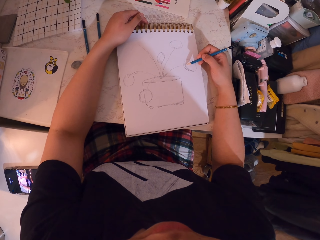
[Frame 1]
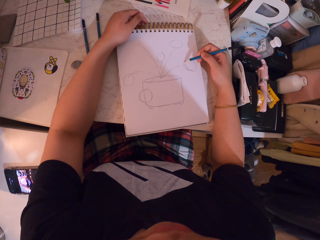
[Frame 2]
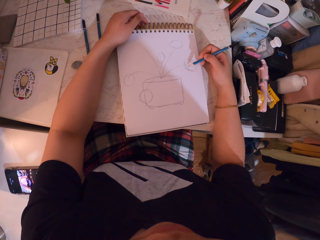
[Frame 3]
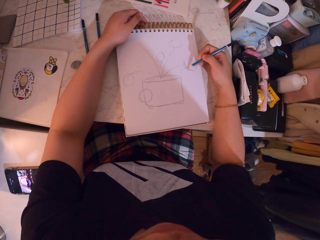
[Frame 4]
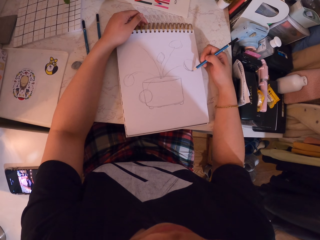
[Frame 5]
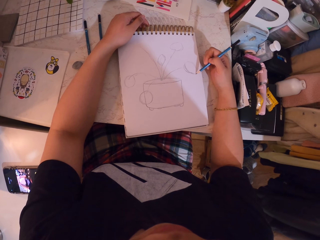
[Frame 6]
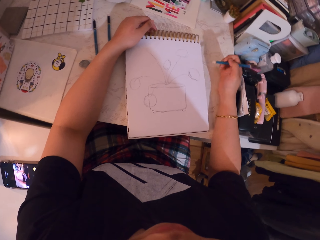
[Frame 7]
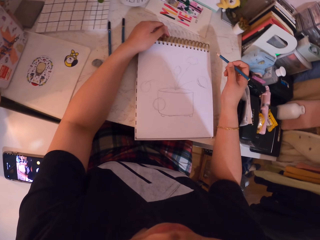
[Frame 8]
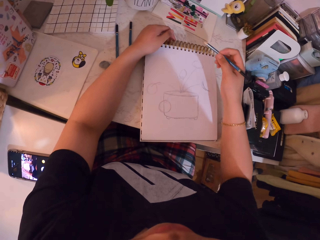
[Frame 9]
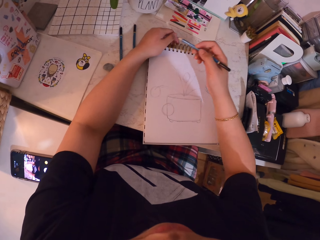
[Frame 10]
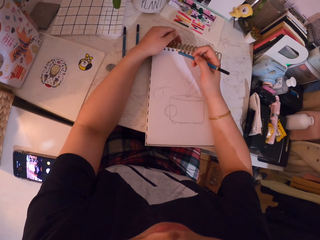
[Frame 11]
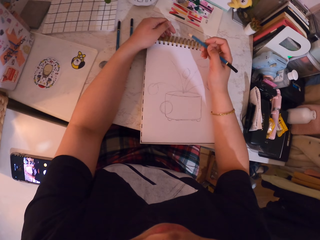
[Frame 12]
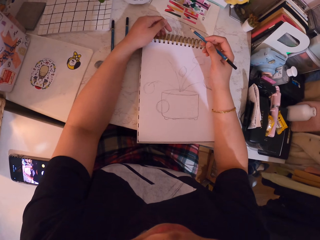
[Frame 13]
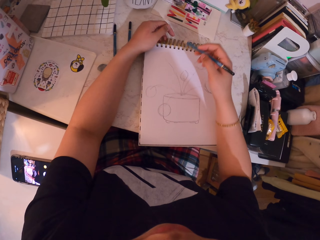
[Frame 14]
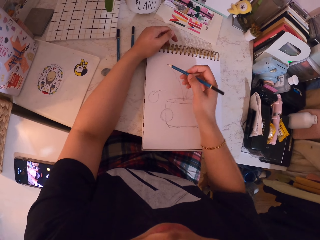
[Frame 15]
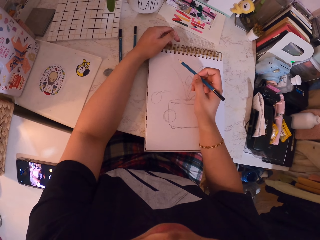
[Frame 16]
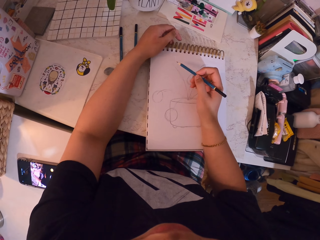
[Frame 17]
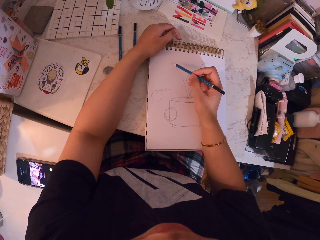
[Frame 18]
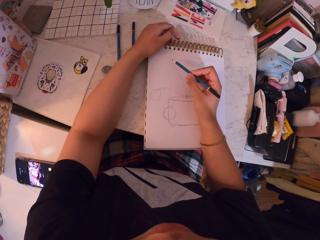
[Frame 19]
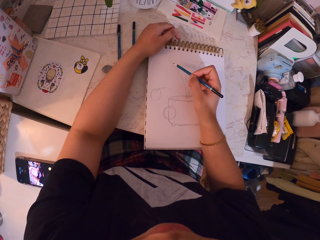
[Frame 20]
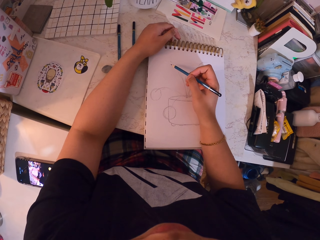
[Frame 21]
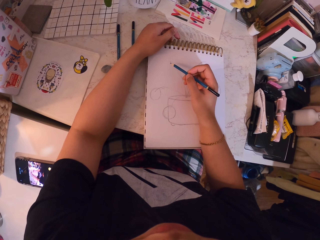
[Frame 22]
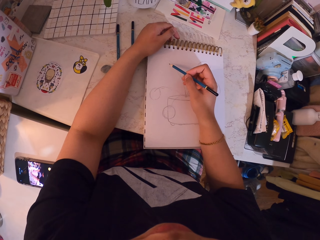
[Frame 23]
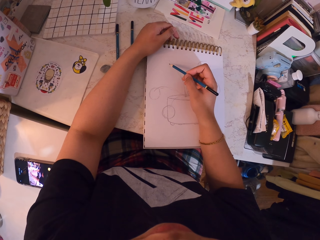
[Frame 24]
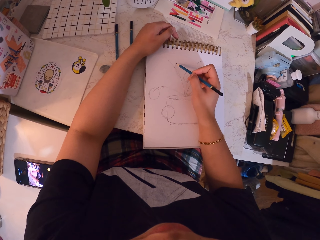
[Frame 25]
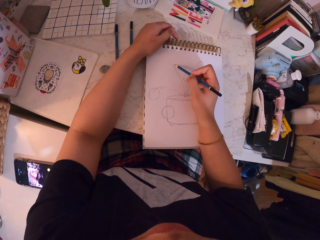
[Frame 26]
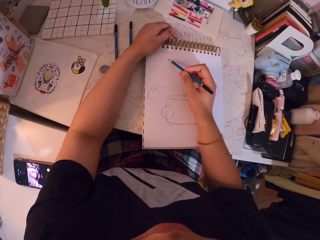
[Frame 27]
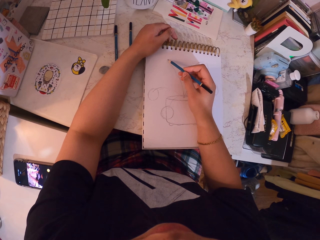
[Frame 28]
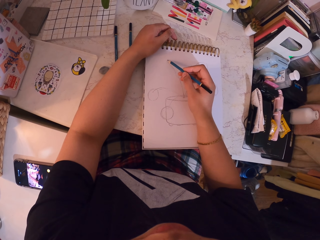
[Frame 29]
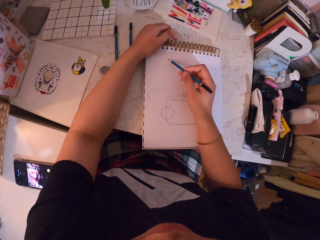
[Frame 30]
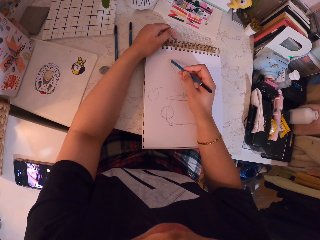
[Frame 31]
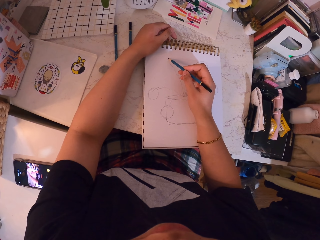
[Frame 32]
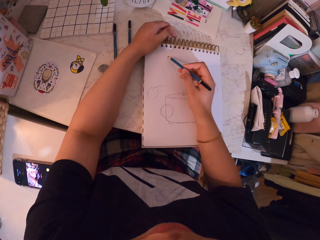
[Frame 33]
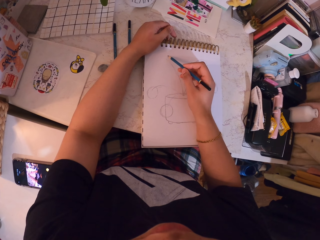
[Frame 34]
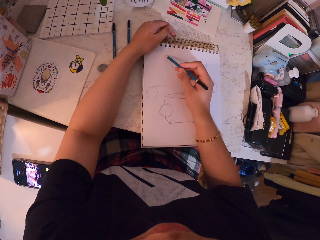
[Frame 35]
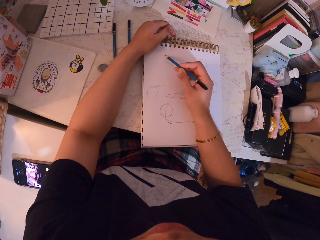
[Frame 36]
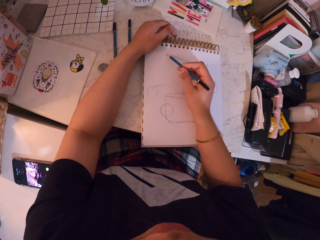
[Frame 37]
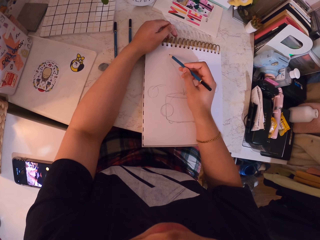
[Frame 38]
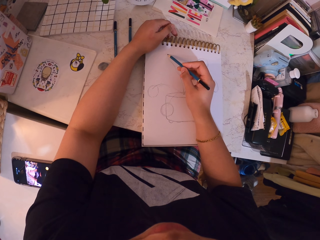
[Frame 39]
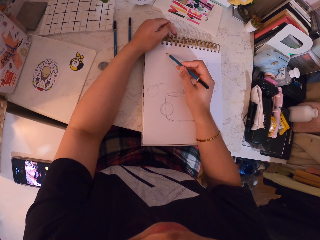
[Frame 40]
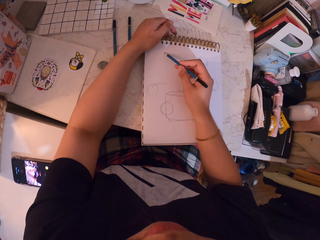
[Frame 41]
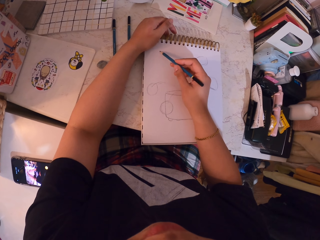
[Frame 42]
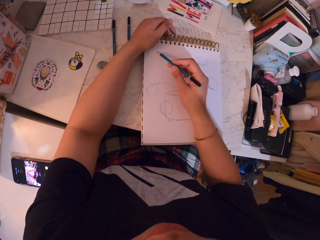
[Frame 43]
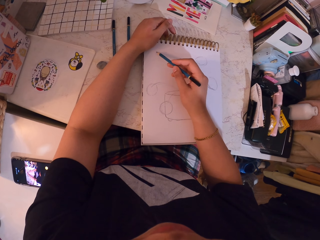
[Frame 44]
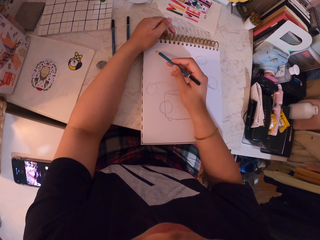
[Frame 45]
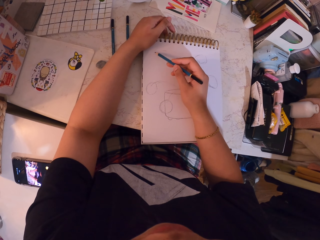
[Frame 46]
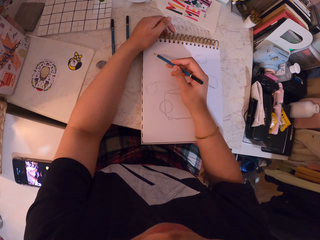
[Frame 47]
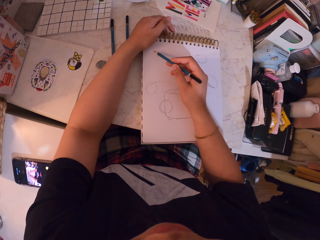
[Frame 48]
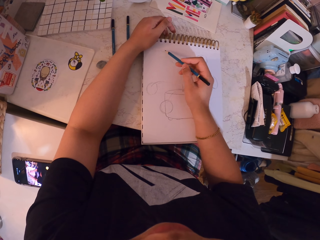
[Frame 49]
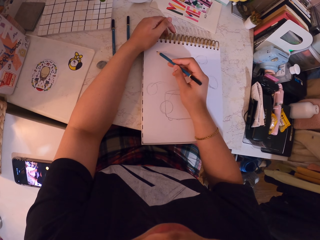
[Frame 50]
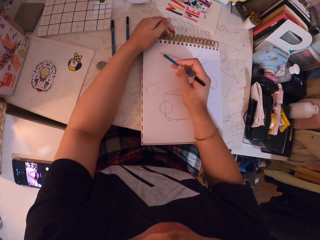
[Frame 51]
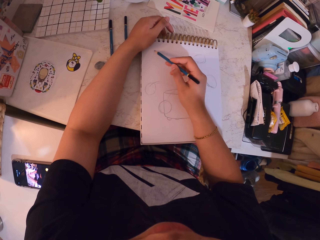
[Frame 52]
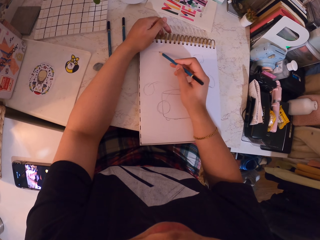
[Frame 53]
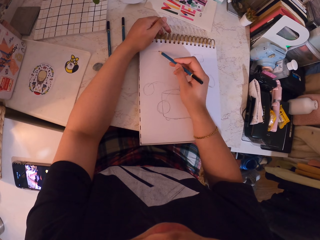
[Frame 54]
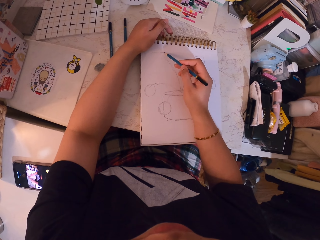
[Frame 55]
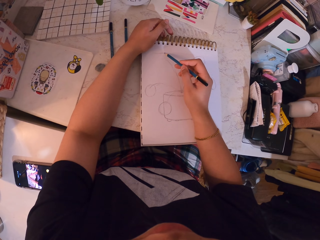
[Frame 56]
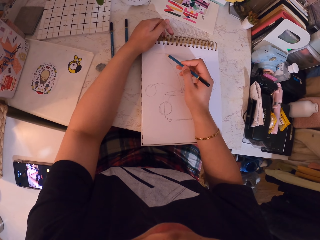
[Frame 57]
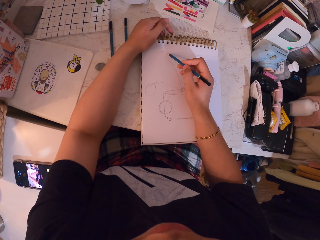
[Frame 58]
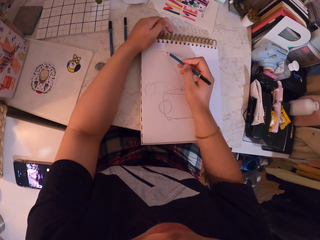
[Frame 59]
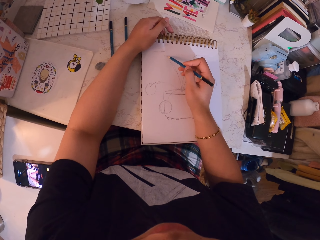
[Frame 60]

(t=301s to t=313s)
The camera wearer moves the pencil. They draw on the book with the pencil.

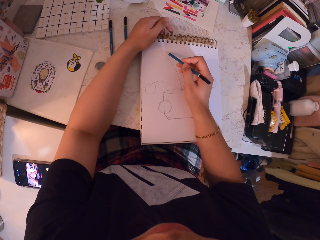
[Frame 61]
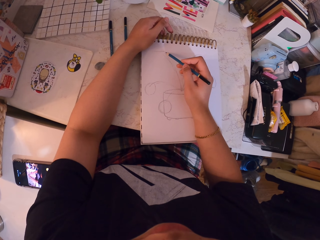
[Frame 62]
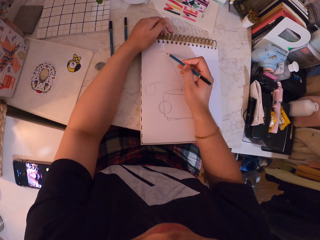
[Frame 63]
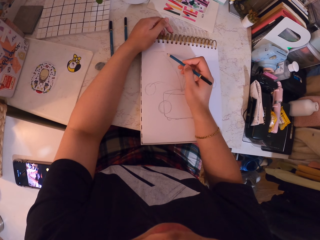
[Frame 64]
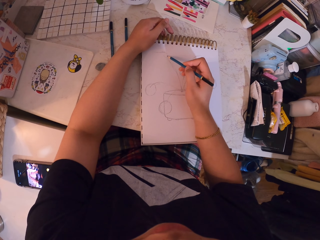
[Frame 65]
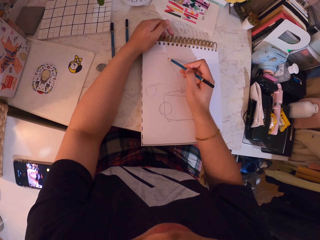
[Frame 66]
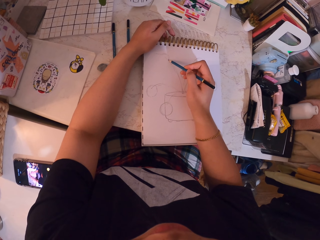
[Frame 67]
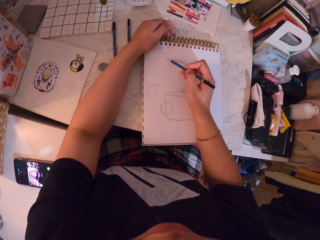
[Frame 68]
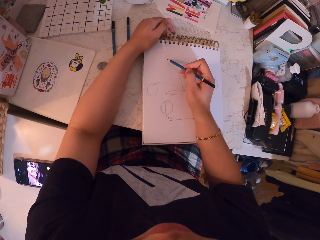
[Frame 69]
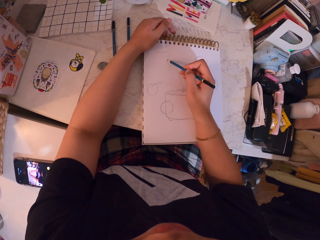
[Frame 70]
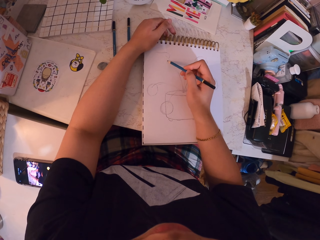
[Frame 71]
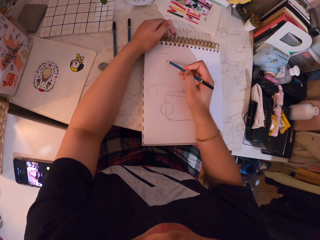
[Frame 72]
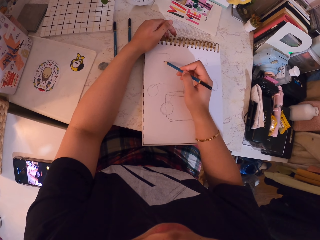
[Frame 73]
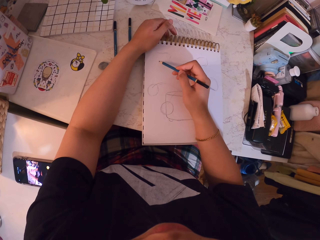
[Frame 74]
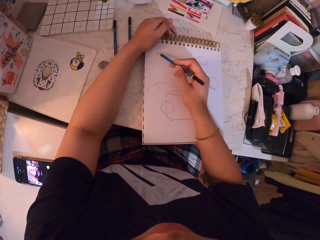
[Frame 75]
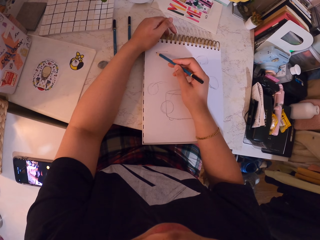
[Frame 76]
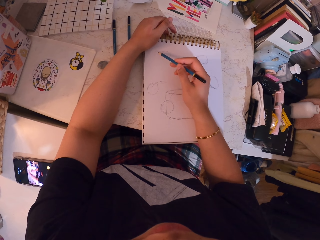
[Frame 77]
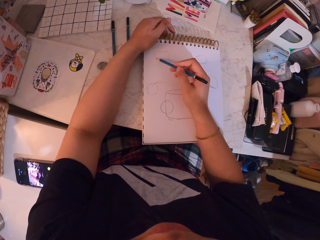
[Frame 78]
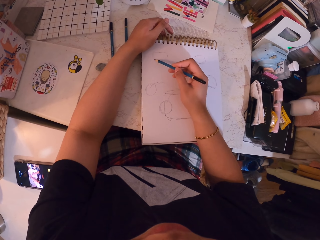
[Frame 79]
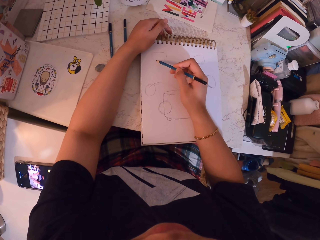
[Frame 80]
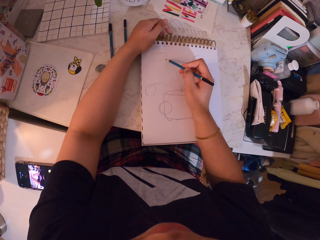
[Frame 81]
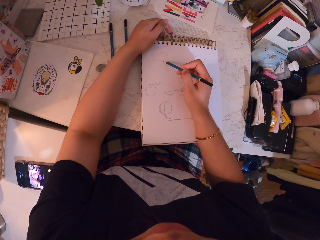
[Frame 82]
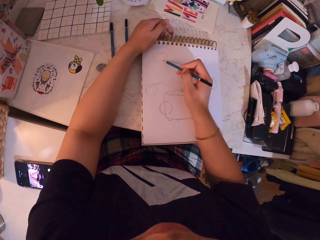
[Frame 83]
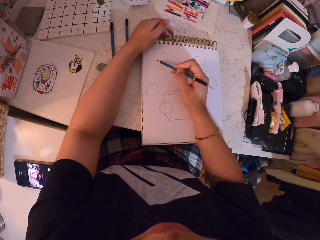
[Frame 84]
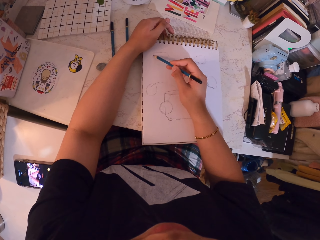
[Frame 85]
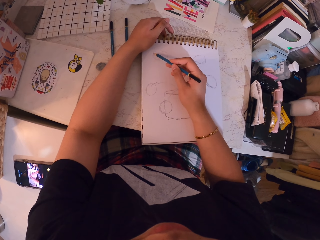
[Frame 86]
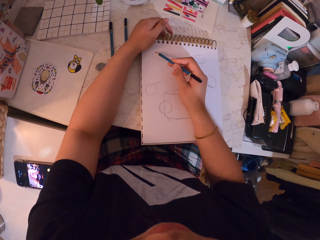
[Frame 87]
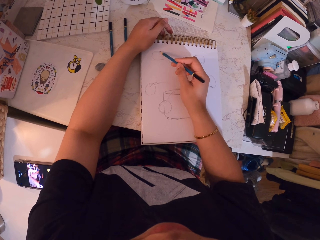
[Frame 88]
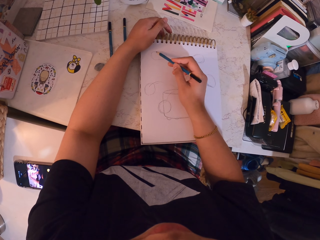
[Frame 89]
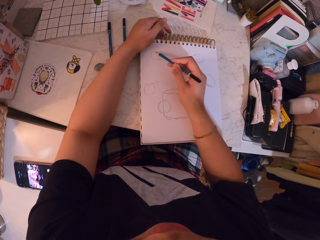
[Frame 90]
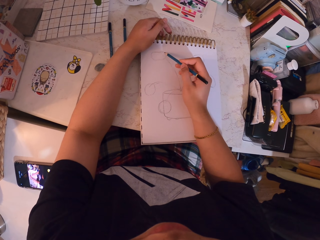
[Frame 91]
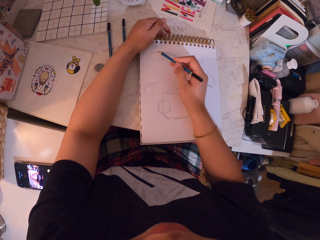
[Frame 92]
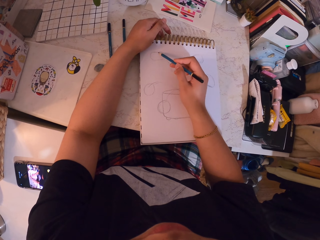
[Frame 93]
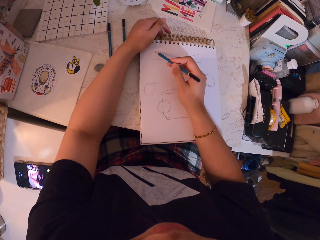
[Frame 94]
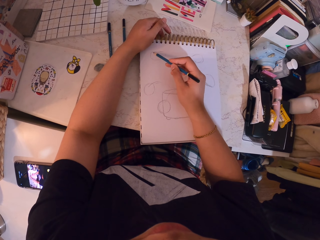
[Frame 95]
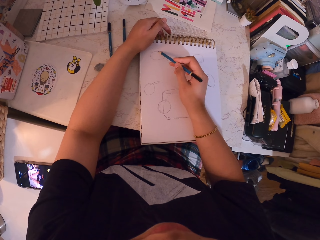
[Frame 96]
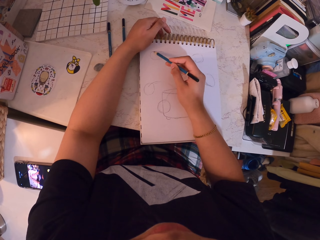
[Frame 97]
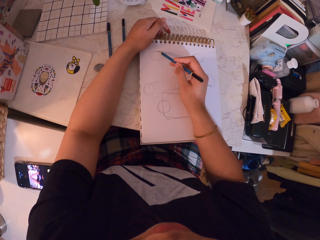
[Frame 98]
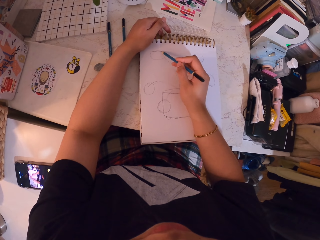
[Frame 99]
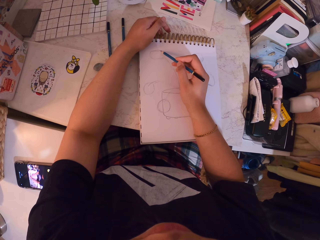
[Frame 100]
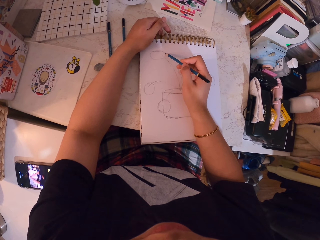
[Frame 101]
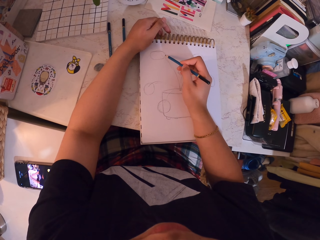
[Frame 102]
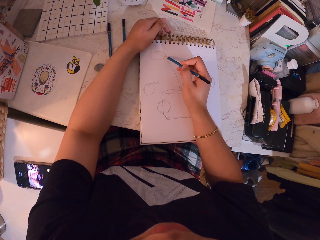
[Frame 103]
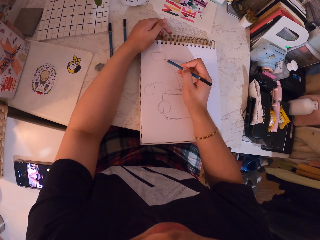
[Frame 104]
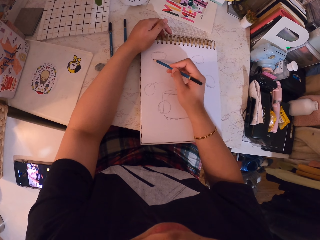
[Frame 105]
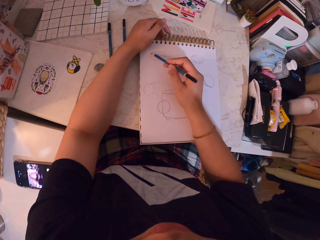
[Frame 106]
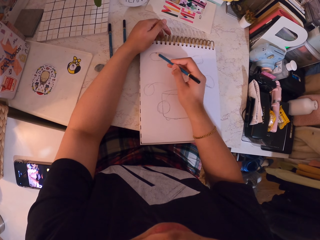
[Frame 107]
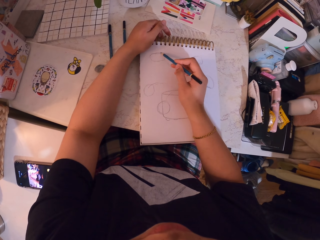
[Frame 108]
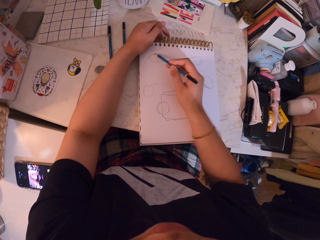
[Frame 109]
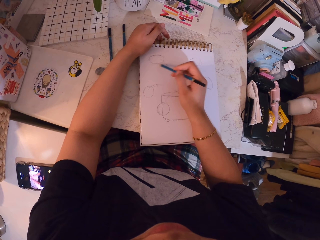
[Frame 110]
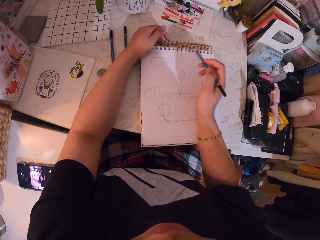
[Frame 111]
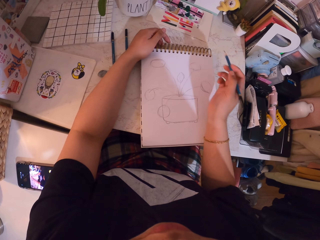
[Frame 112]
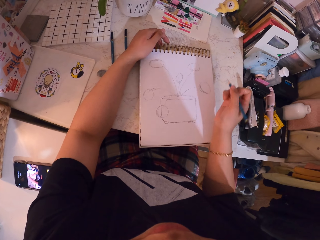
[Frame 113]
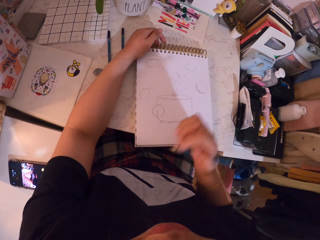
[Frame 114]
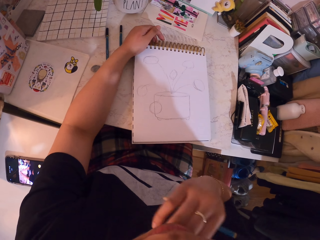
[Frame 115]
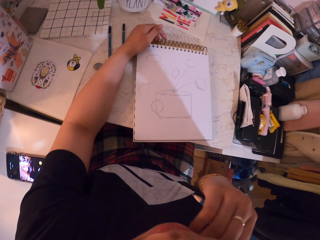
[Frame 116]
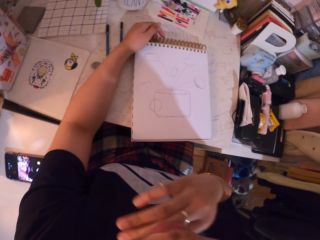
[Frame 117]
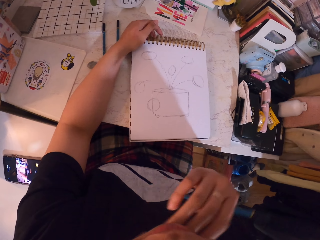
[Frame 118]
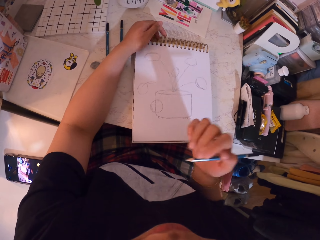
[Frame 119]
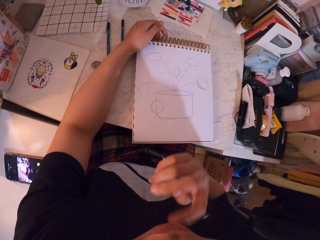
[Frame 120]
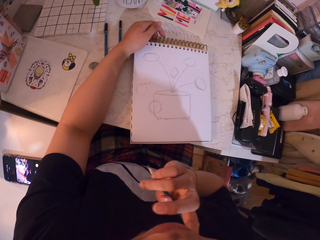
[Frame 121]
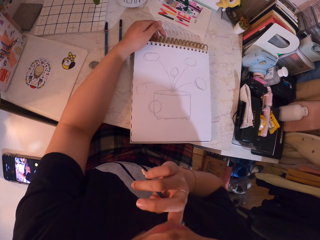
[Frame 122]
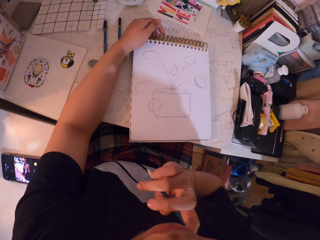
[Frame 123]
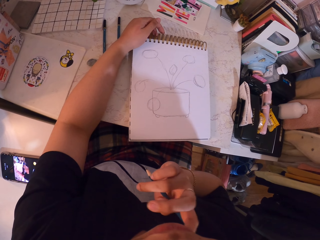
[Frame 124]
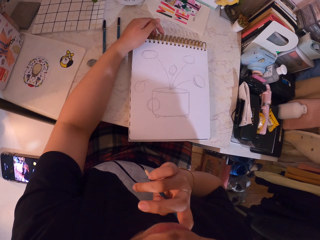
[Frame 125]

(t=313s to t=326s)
The camera wearer scratches the face.
